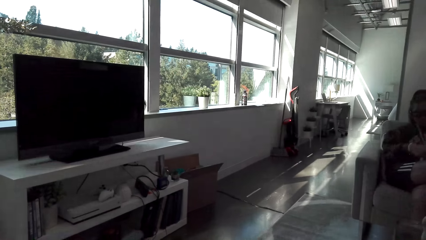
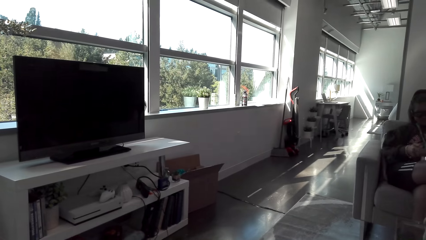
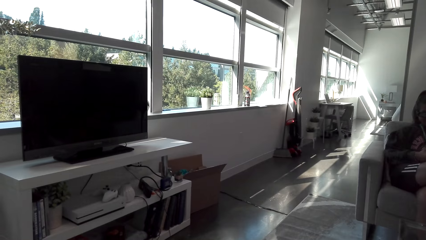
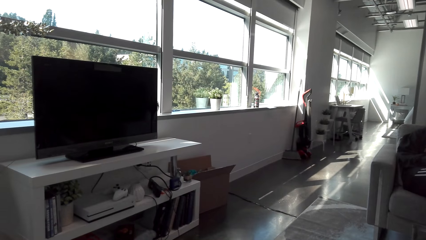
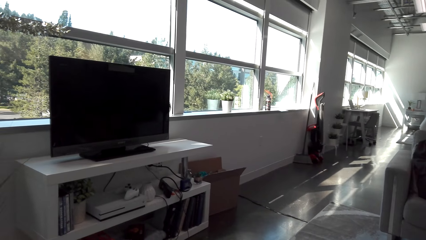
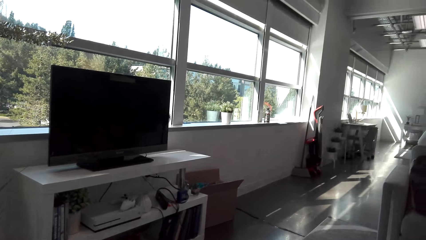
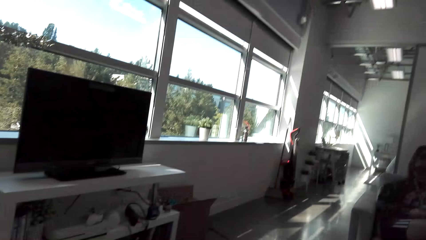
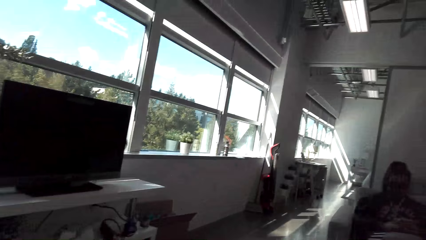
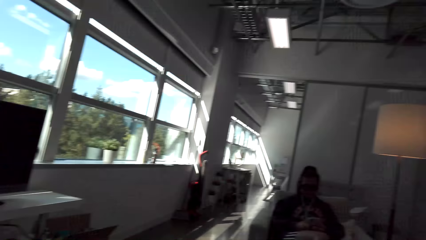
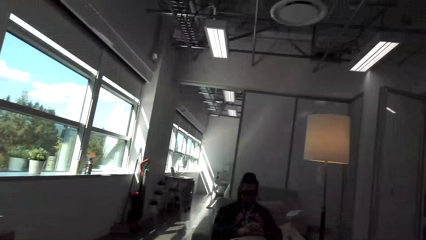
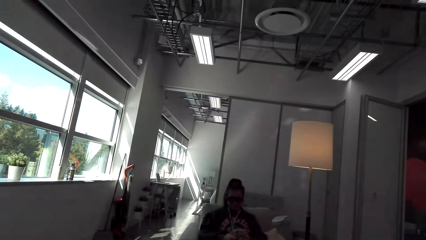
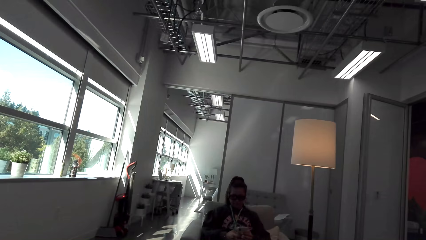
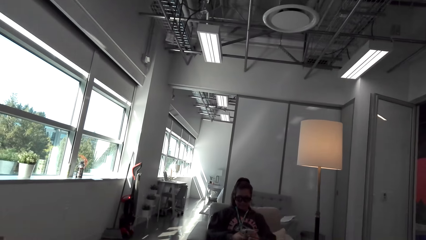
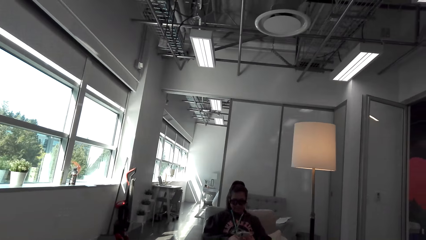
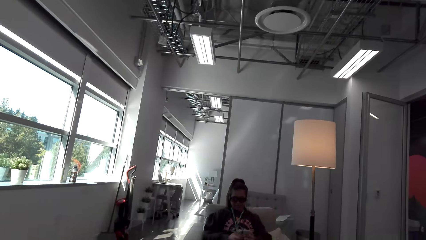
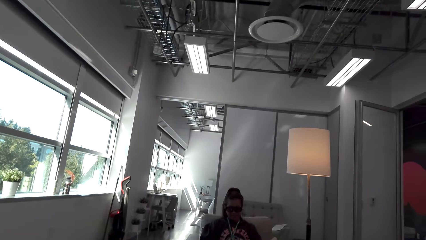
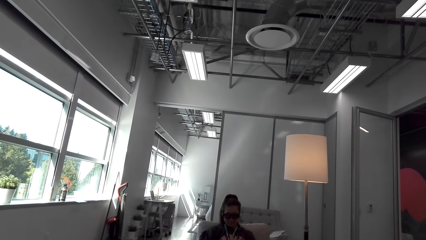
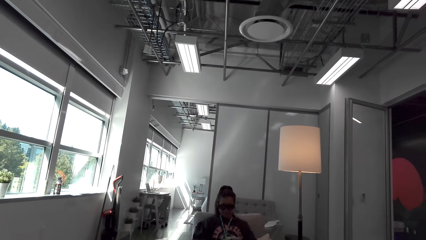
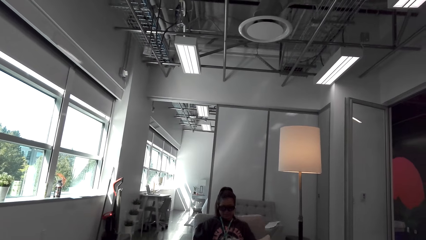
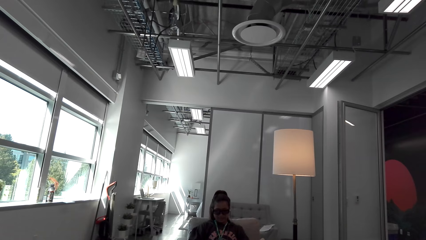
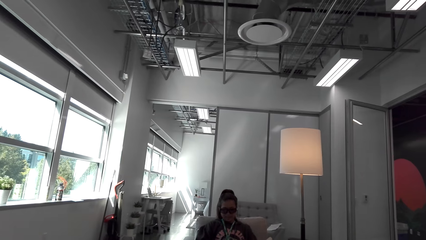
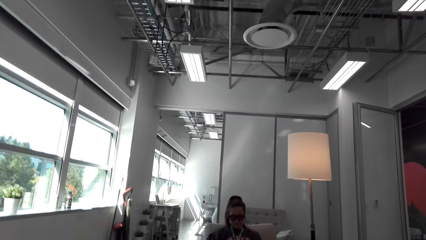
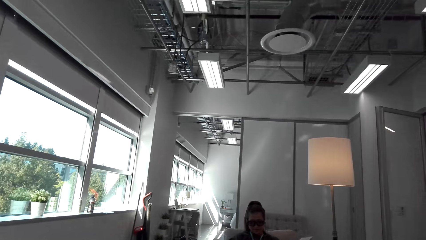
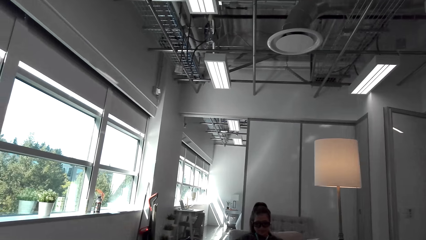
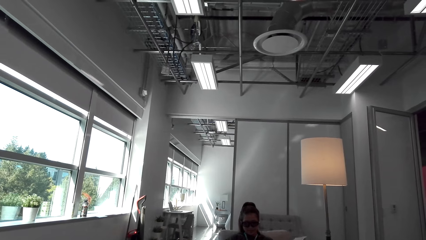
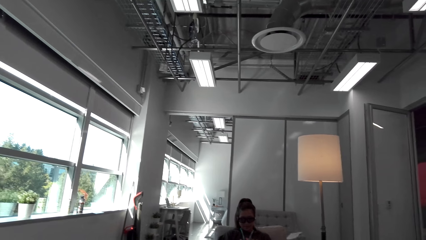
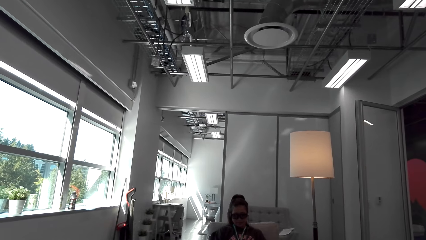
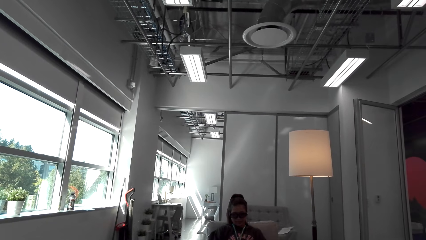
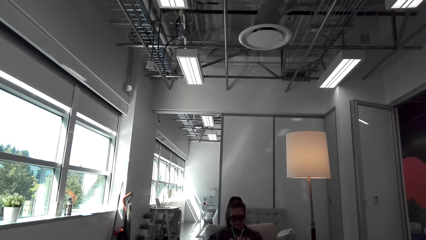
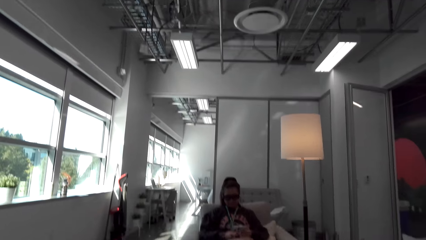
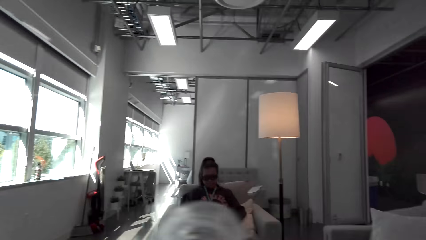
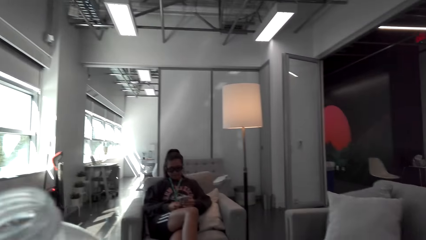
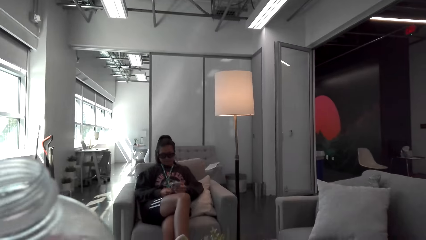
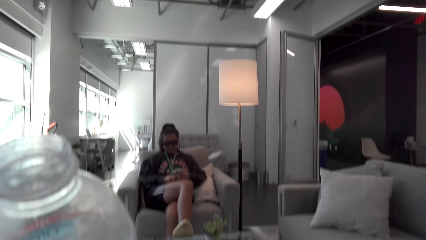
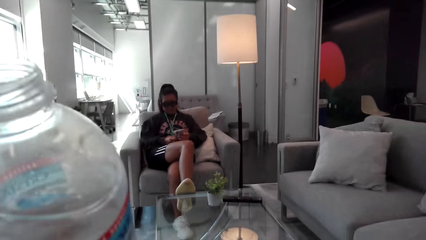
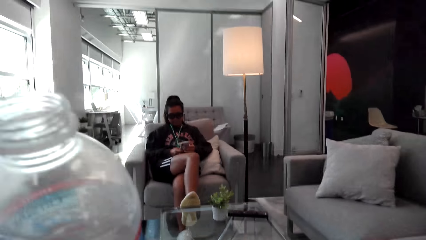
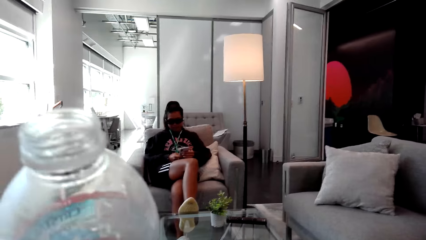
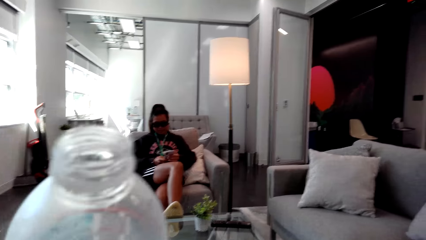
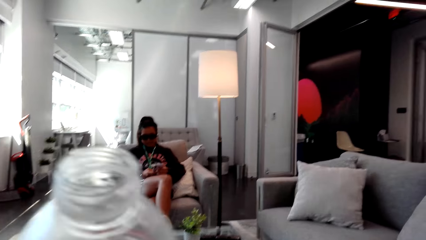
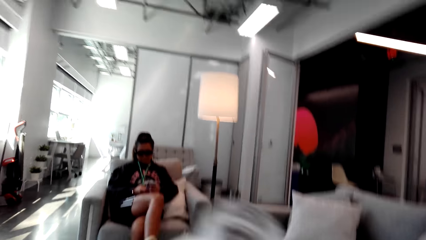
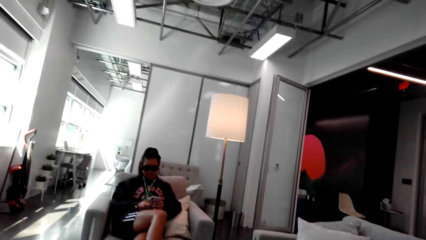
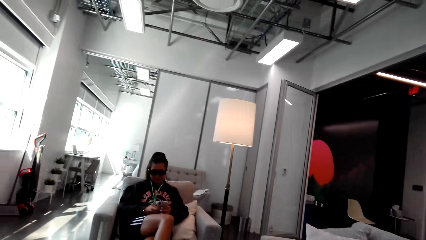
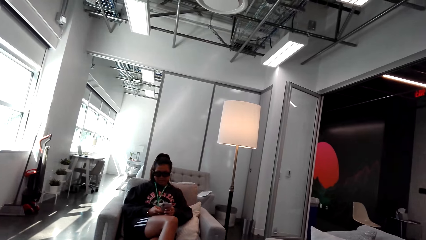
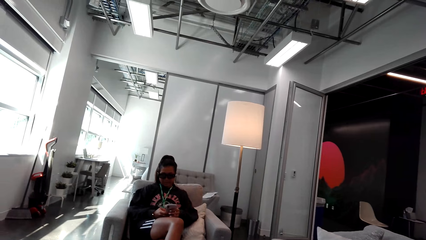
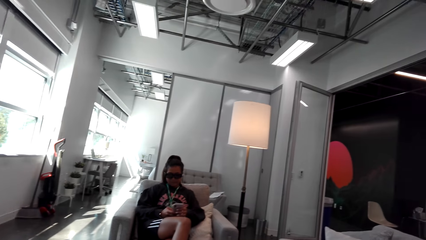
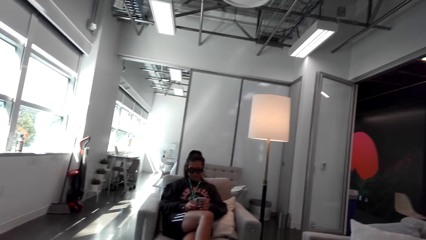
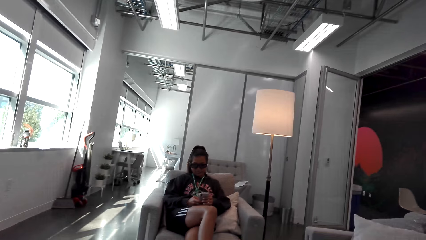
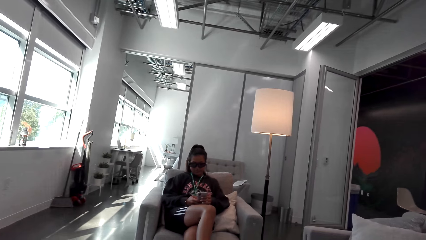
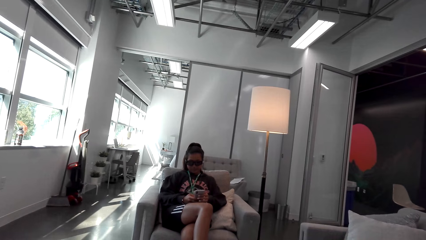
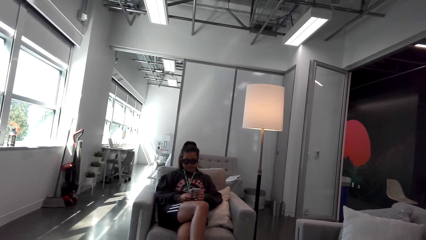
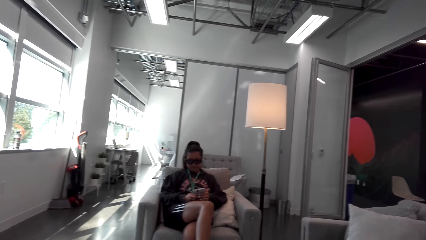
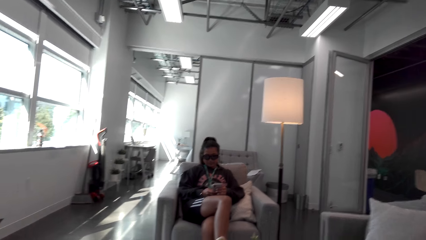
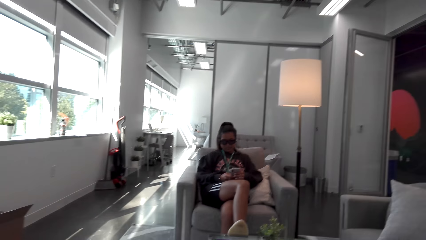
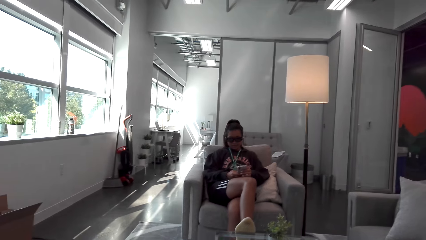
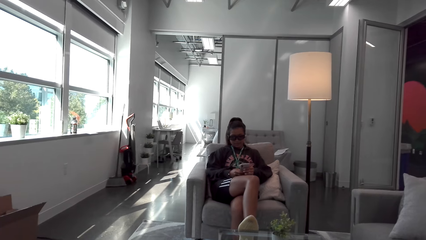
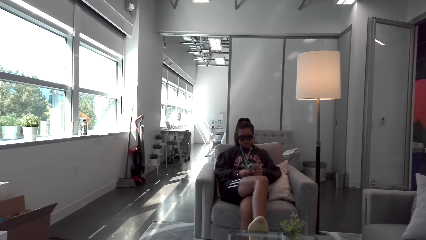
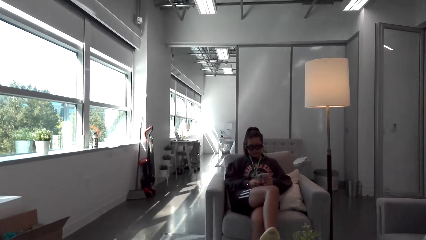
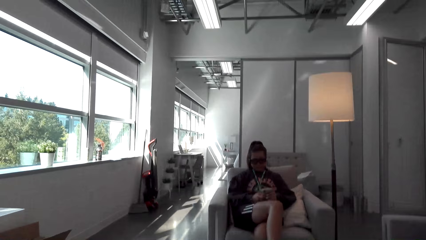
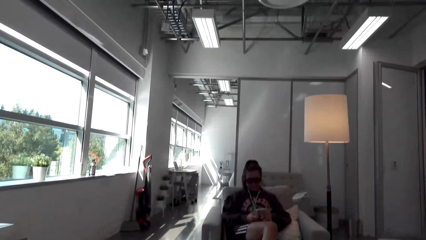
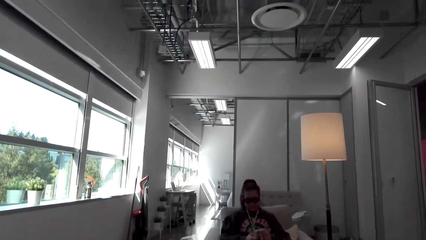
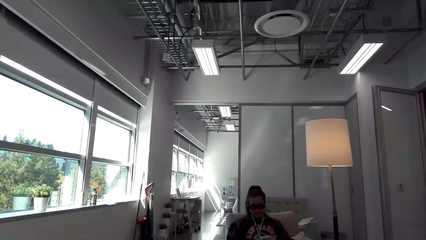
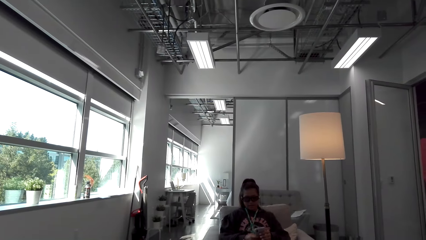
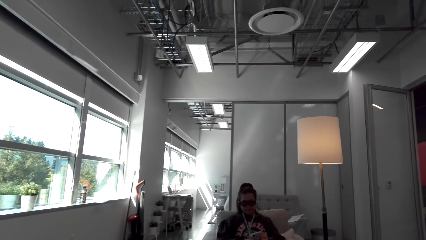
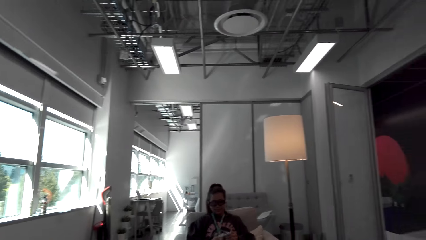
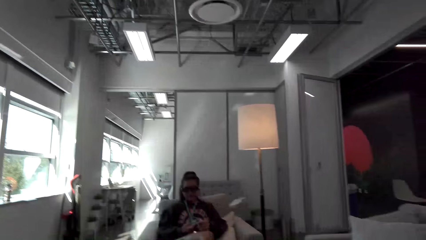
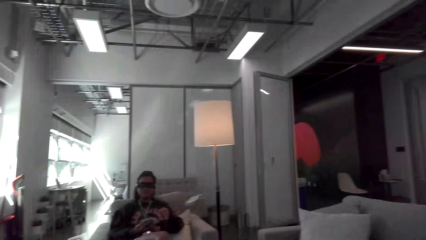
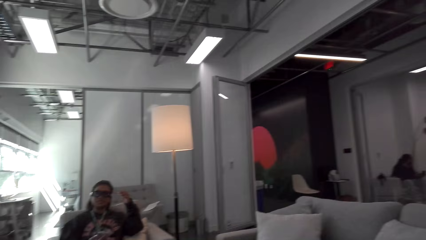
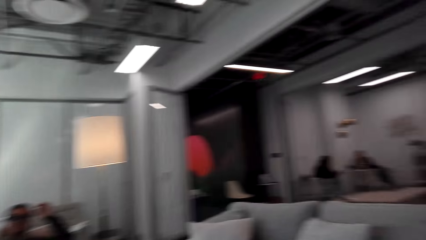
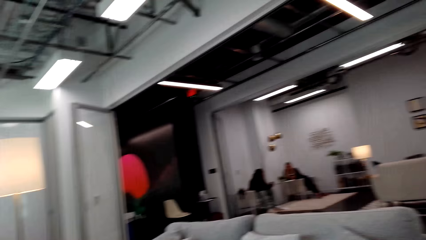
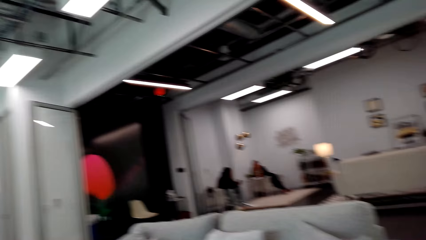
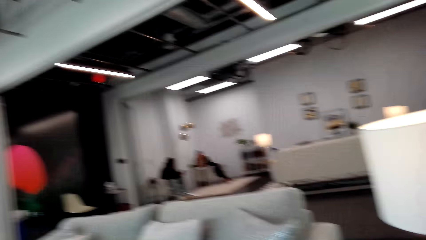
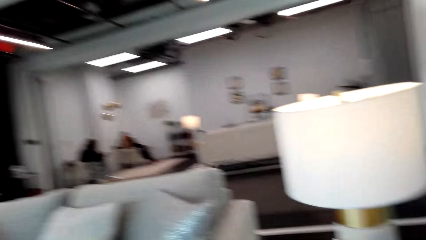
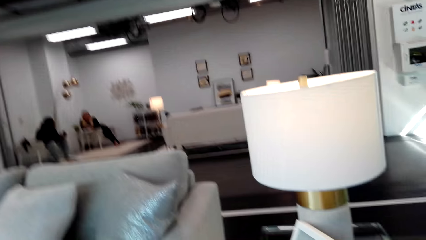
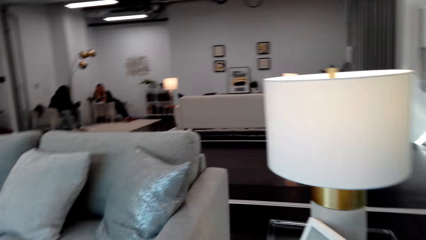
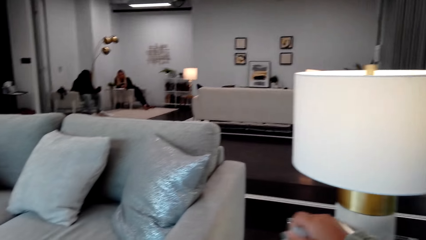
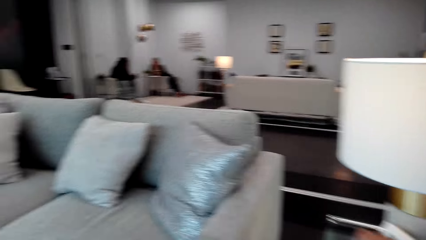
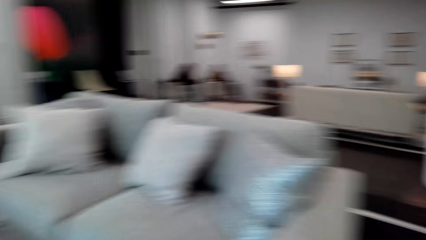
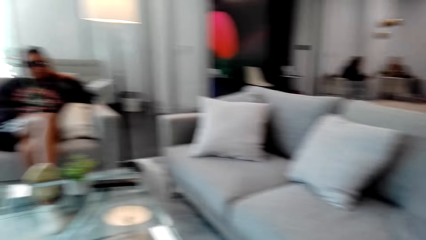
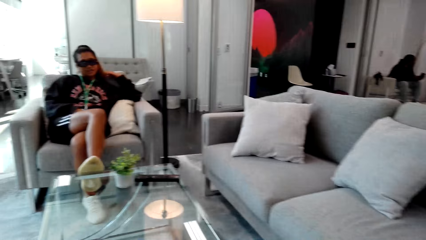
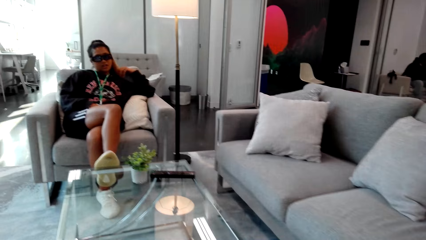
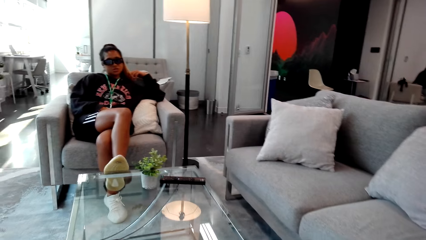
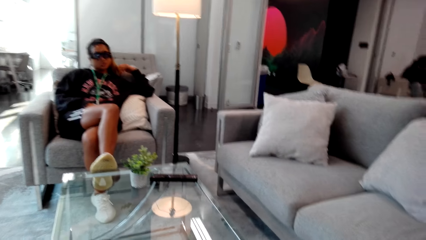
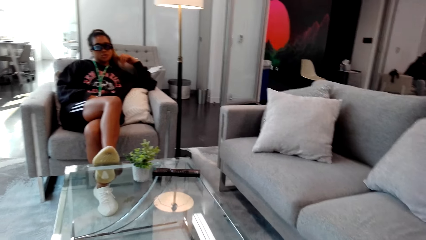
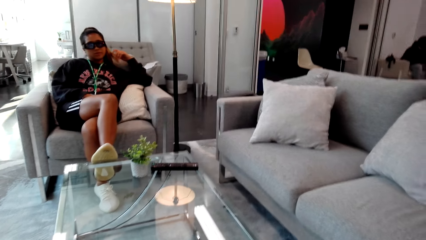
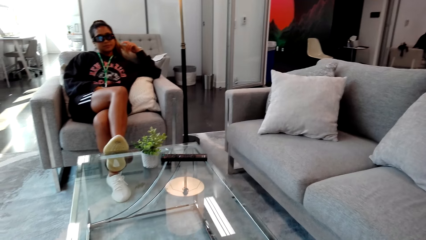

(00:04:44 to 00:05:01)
The woman looks at the phone. The camera wearer talks to the woman. The woman talks to the camera wearer. The woman holds the phone. The camera wearer holds the bottle. They drink water. They interact with the woman. They look around the house.
